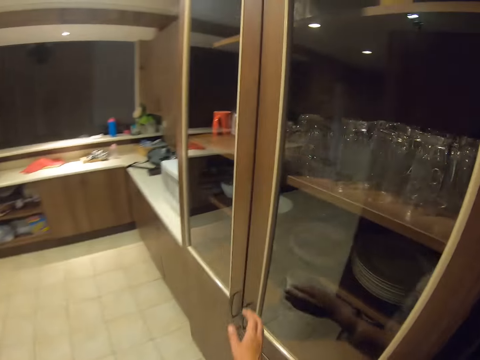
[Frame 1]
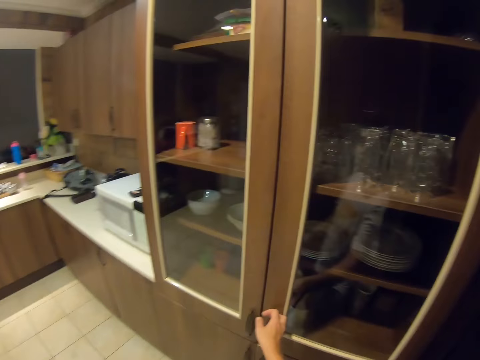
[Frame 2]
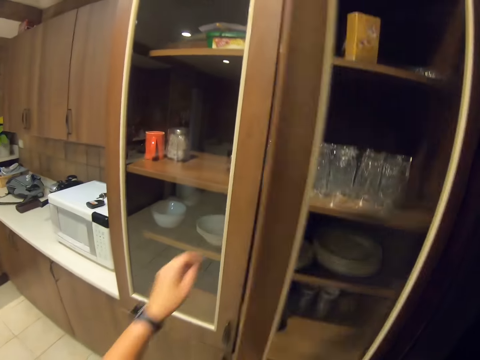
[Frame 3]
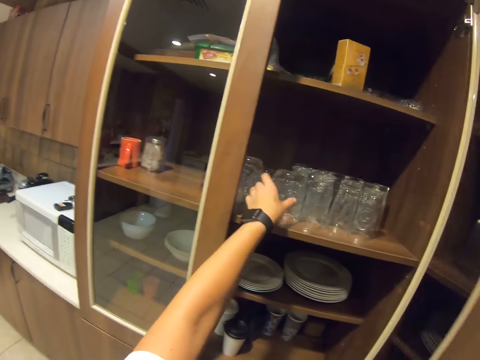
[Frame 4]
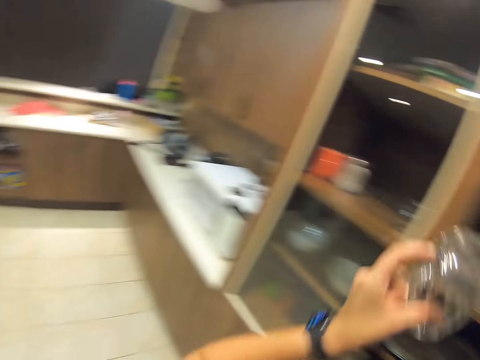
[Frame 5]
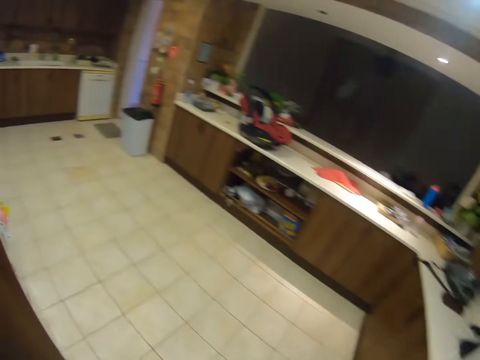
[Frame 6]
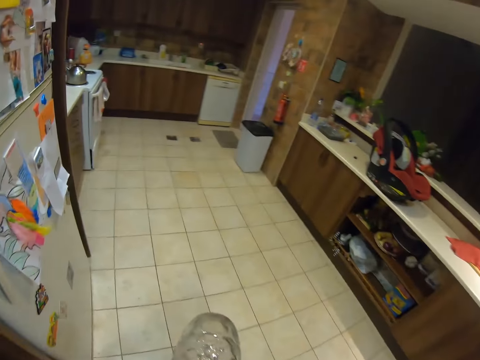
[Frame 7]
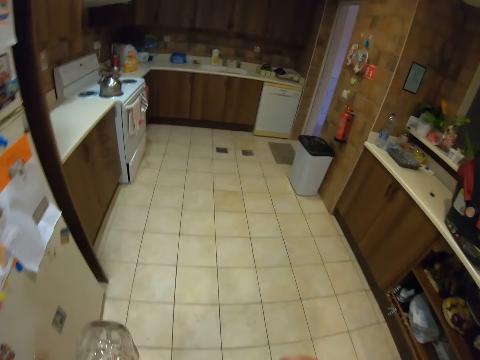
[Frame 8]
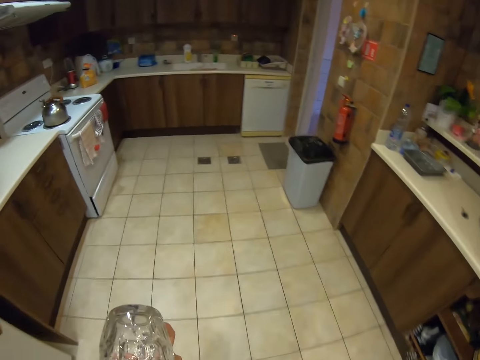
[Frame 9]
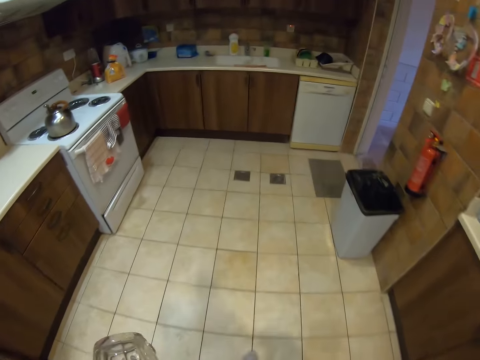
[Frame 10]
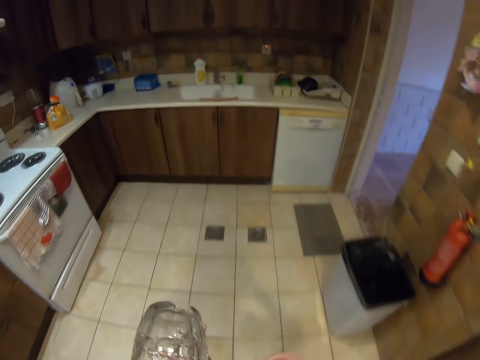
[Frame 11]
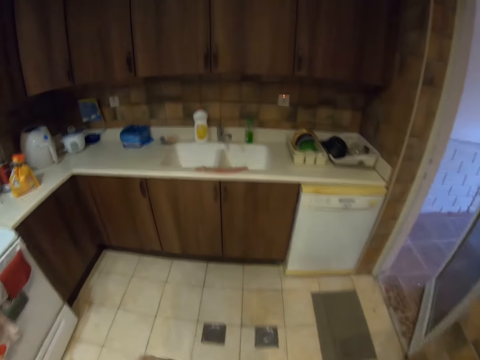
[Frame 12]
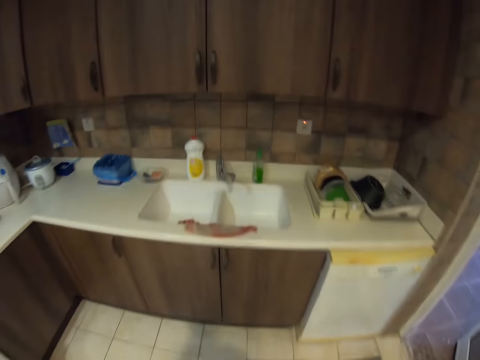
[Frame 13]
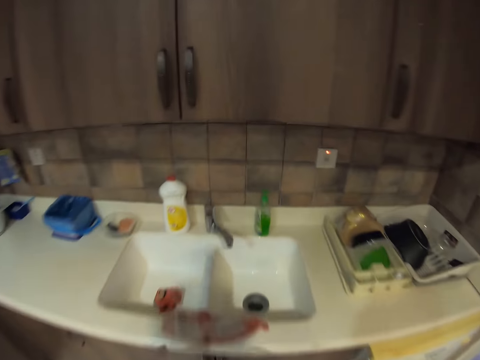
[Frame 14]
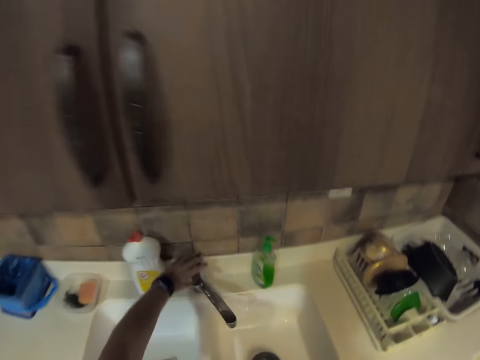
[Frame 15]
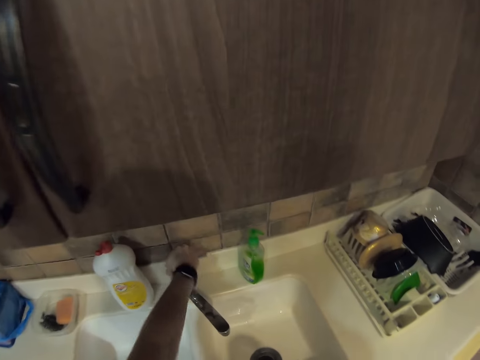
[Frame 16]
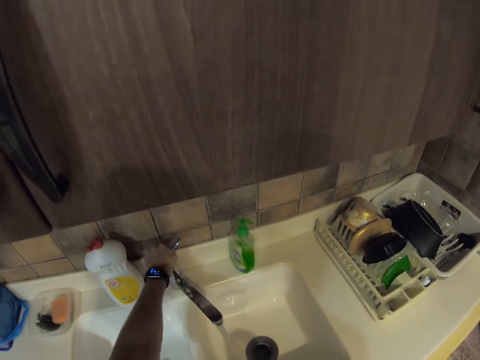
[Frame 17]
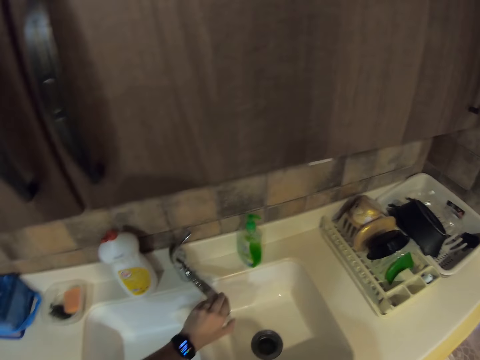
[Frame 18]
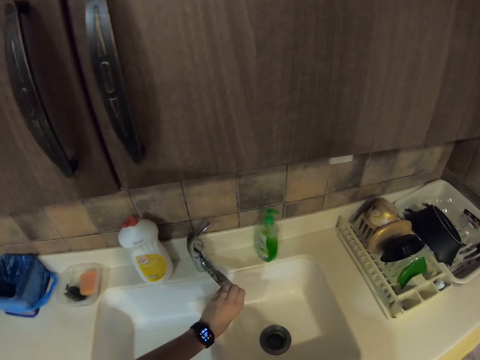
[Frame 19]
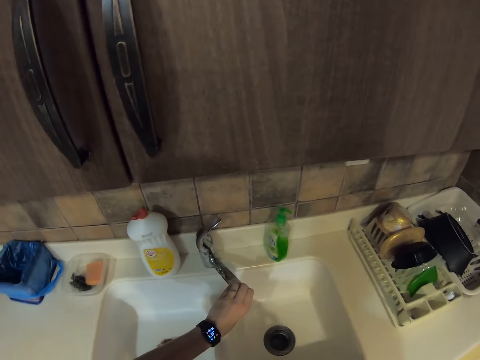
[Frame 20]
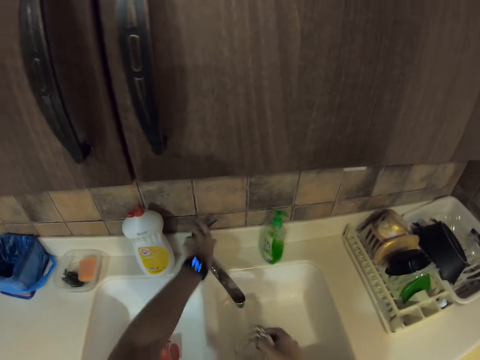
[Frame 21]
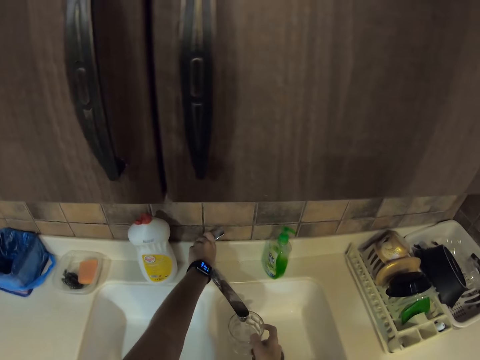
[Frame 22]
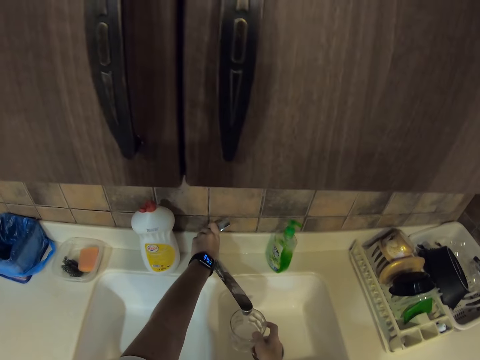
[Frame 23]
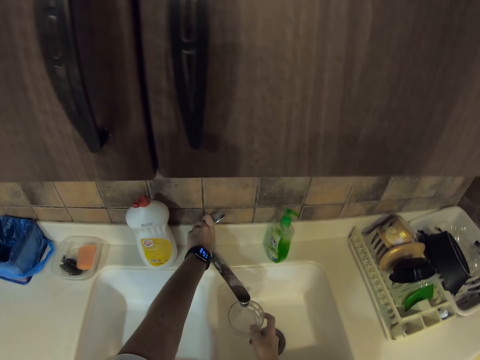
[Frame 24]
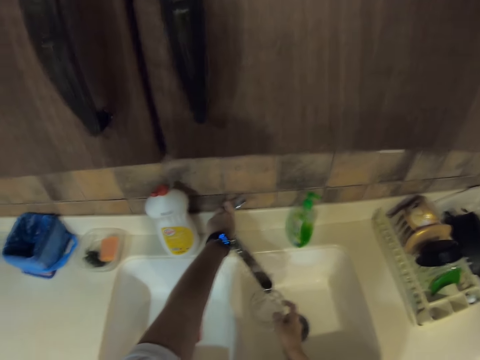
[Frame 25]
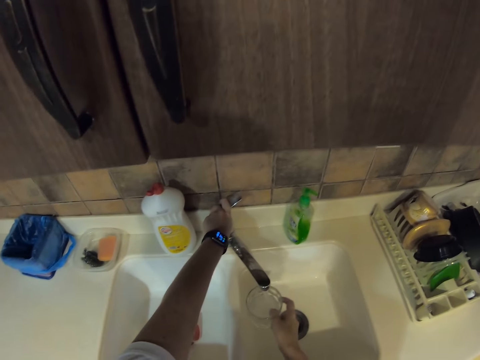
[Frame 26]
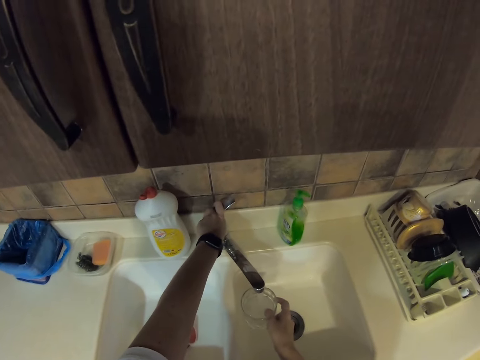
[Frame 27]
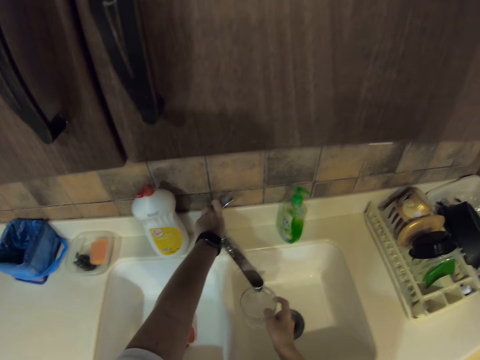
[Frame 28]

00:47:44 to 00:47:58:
The camera wearer opens the kitchen cabinet. They pick up a glass. They move around. They open the tap. They touch the tap, hold the tap and fetch water.

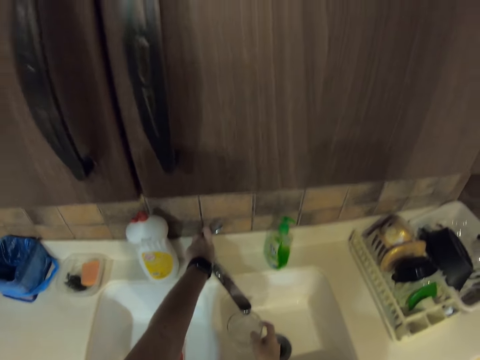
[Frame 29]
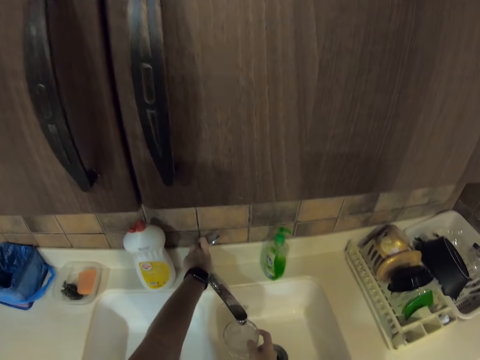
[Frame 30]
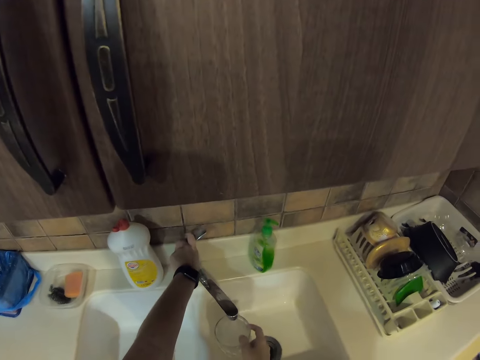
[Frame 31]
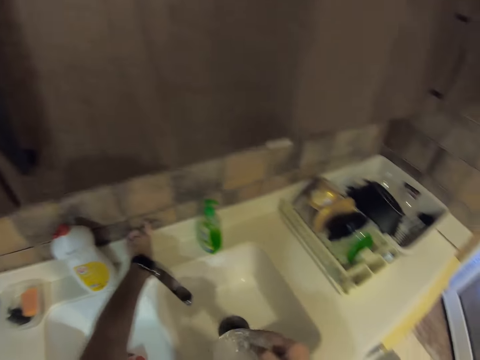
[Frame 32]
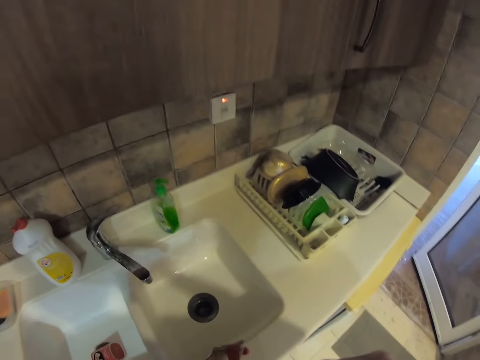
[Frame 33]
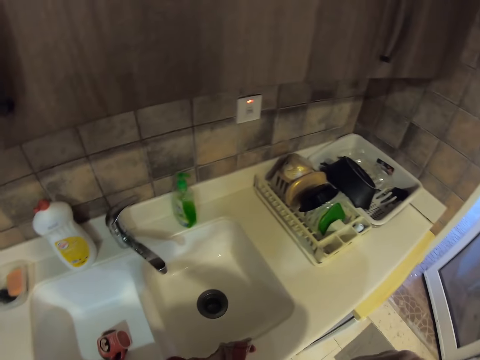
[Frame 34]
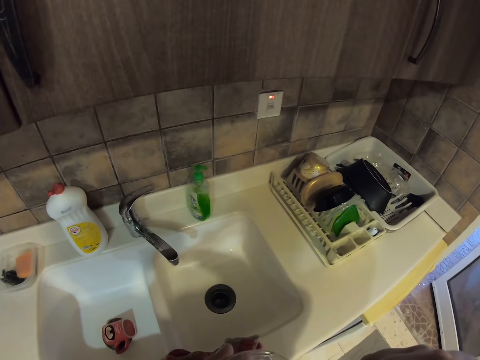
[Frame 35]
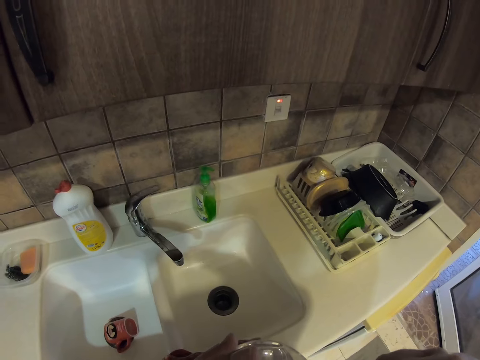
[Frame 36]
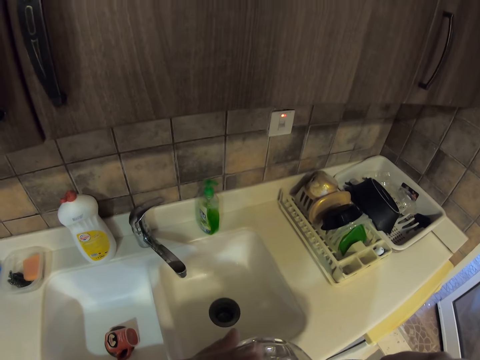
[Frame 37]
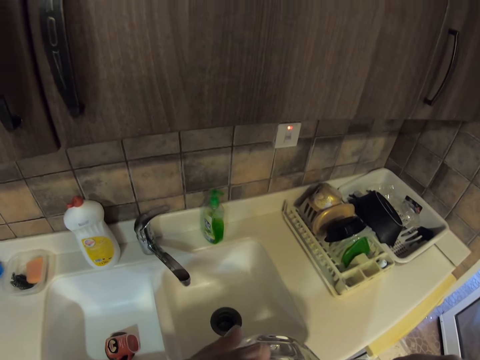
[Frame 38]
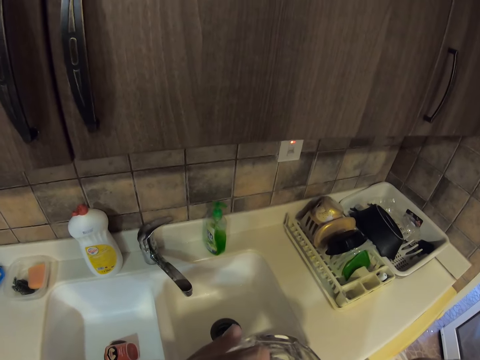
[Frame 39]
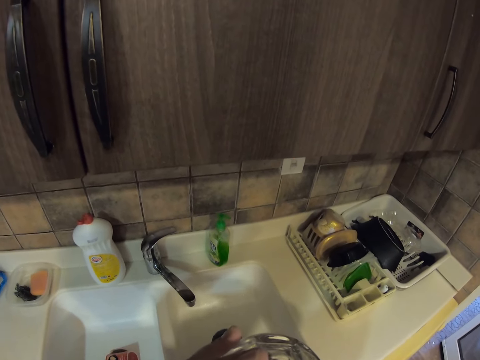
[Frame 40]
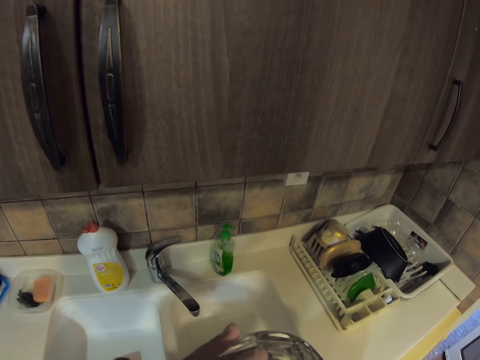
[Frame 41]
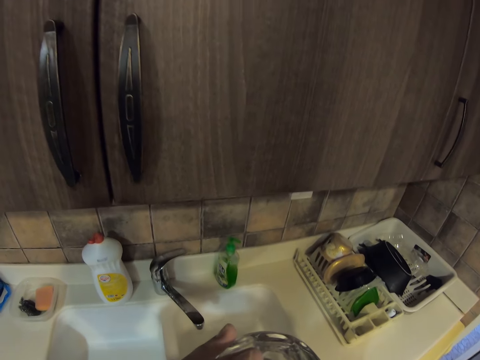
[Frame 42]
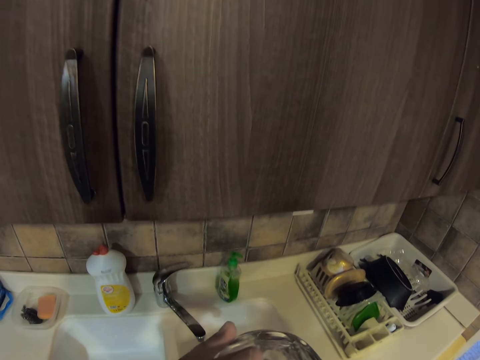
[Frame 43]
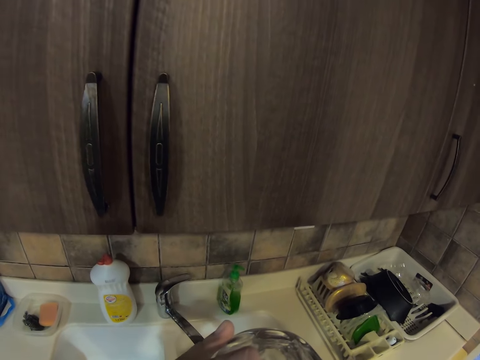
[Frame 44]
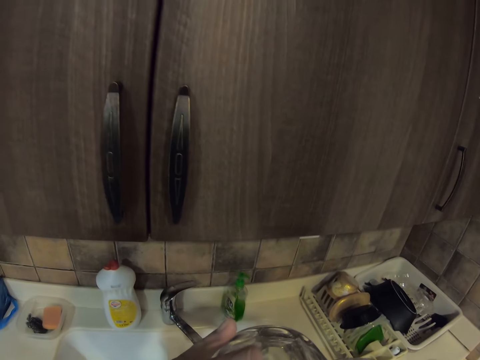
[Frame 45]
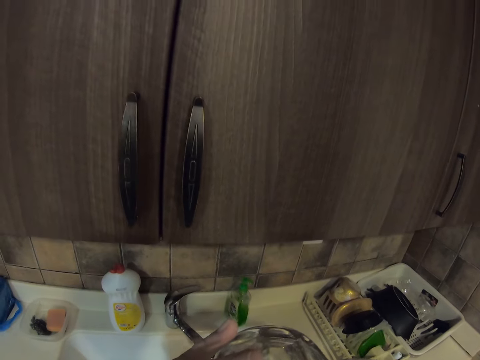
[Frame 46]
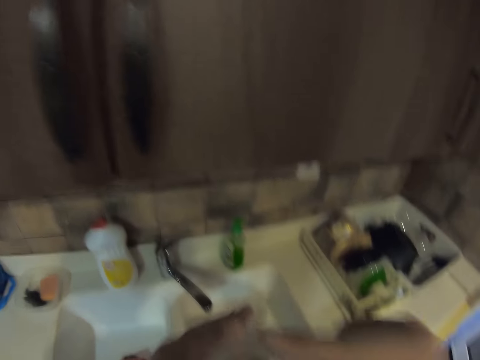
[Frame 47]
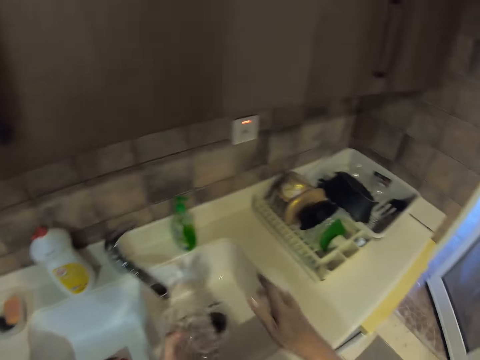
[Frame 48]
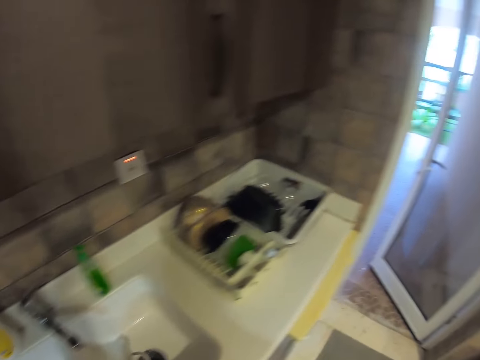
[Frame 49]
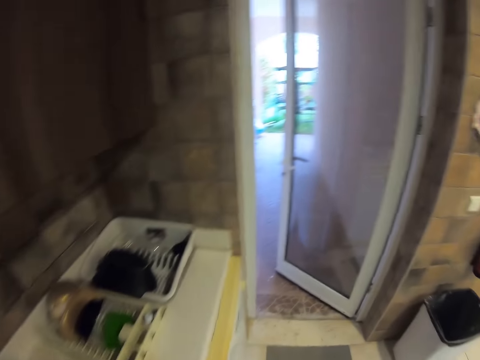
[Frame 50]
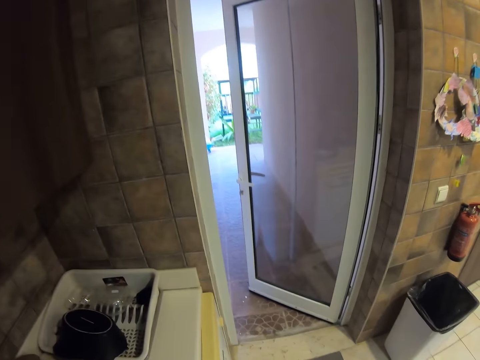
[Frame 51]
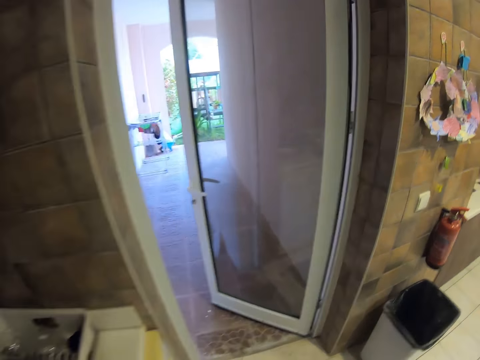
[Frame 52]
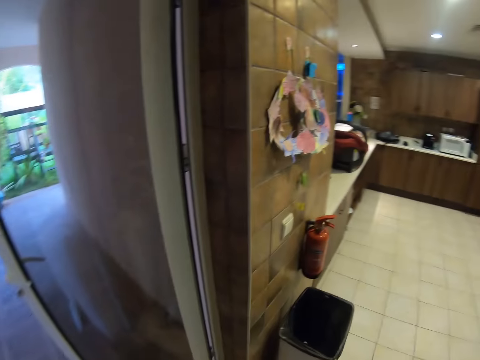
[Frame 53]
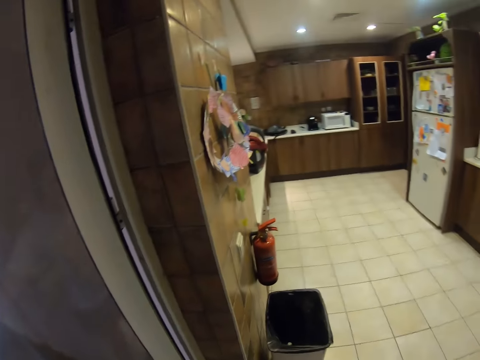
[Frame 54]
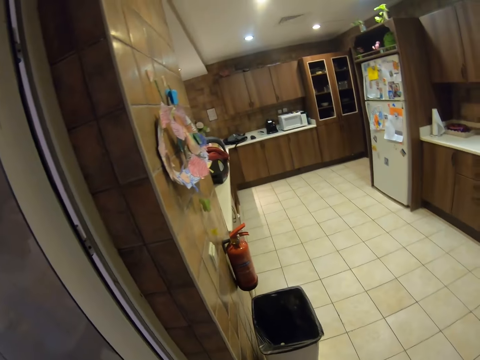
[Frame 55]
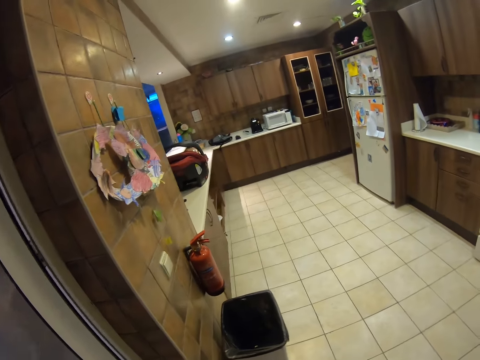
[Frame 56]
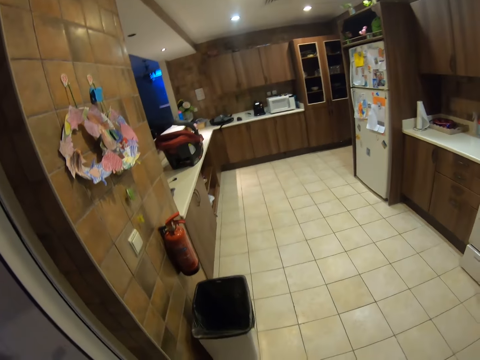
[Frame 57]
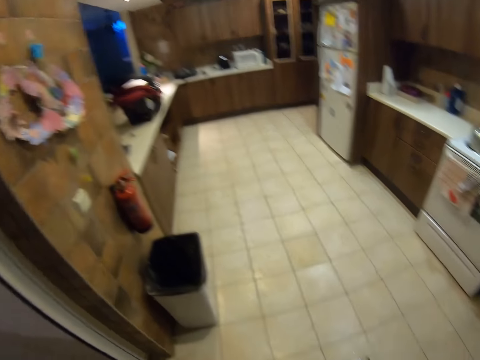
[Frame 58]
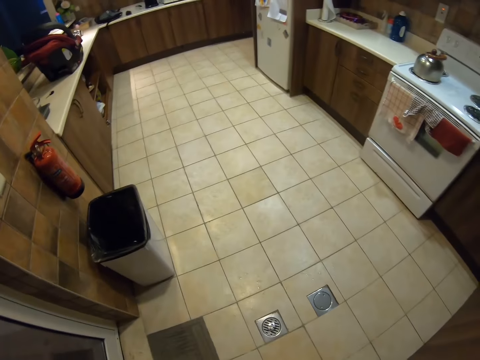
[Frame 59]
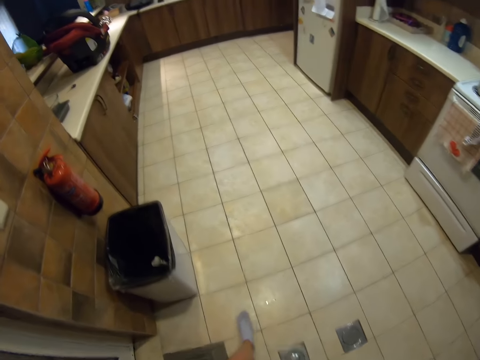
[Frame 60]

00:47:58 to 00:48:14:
The camera wearer closes the tap. They drink water. They move the glass to the sink. They move around. They walk around.
